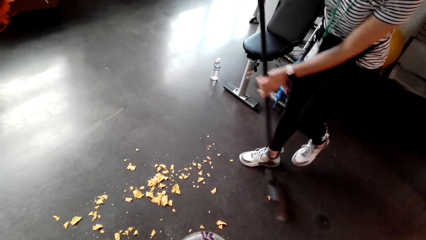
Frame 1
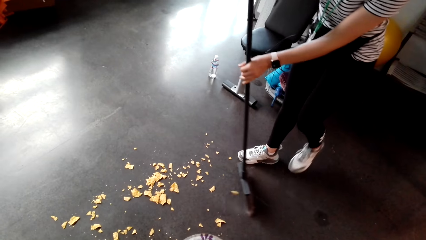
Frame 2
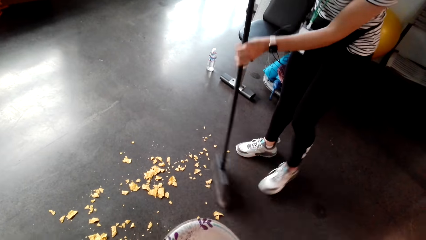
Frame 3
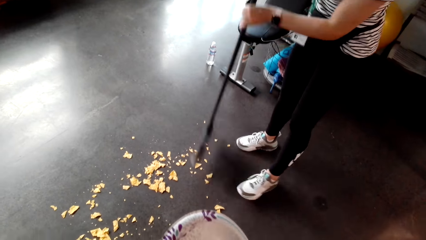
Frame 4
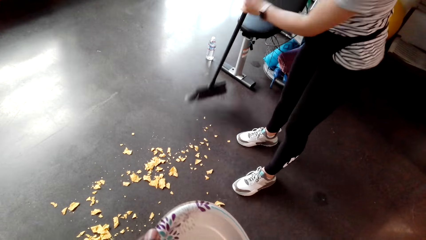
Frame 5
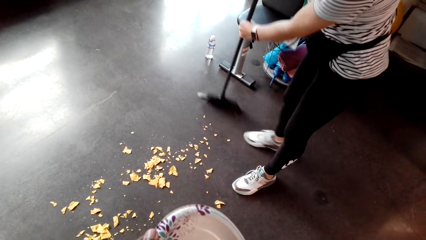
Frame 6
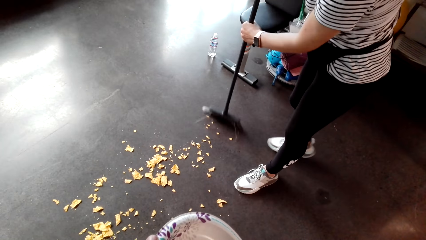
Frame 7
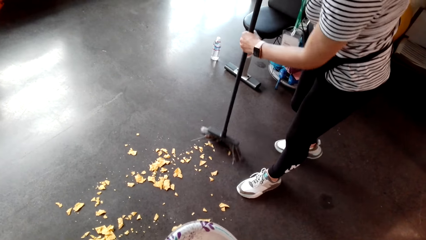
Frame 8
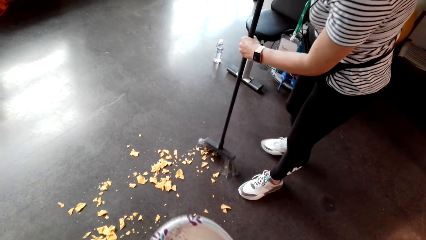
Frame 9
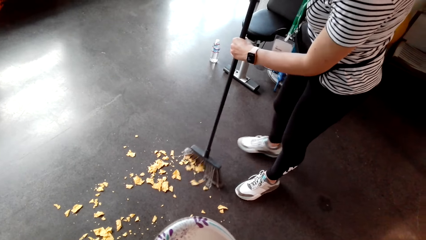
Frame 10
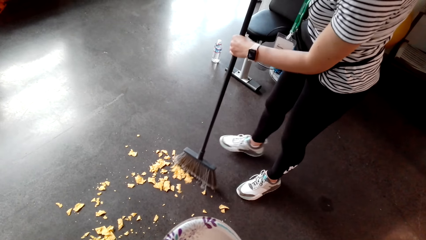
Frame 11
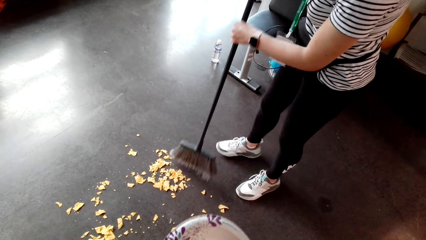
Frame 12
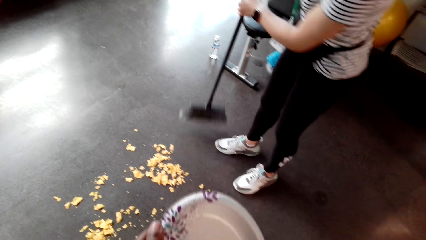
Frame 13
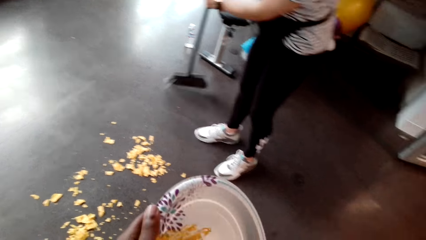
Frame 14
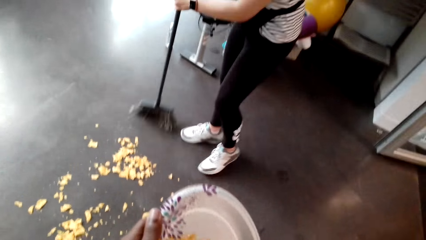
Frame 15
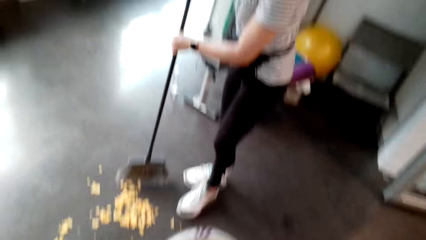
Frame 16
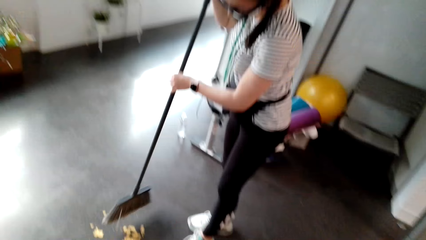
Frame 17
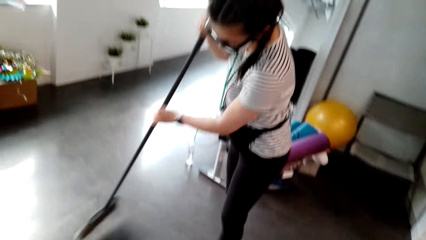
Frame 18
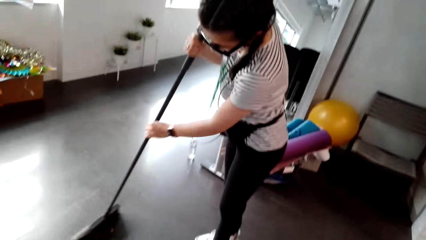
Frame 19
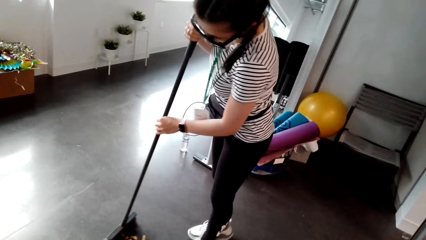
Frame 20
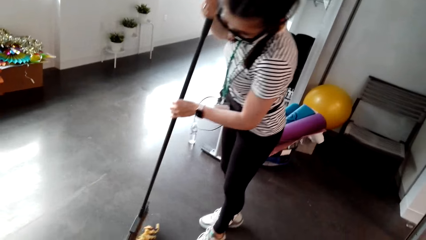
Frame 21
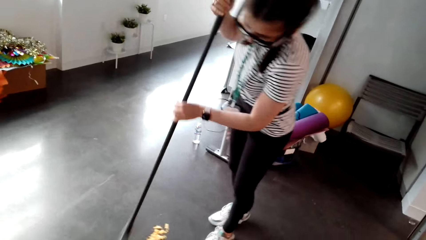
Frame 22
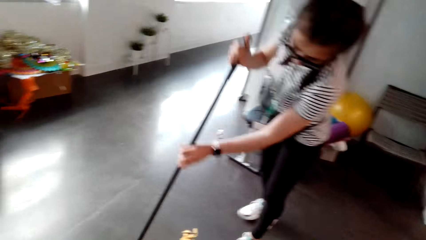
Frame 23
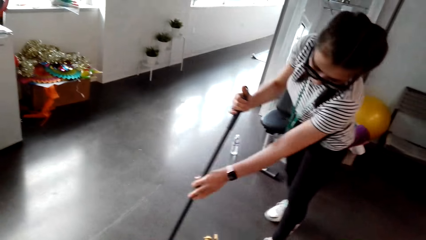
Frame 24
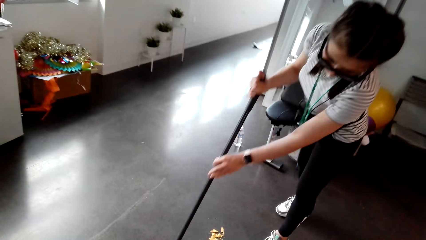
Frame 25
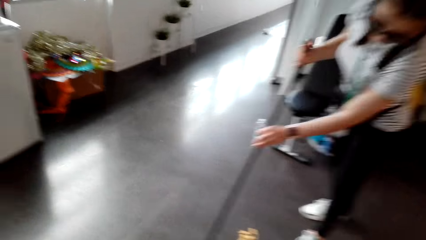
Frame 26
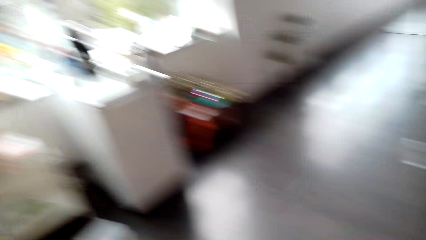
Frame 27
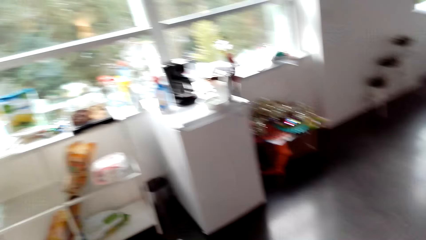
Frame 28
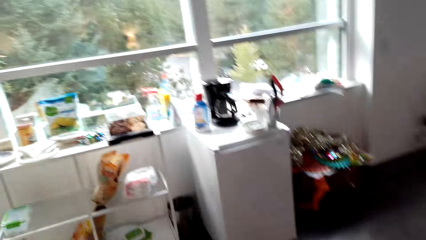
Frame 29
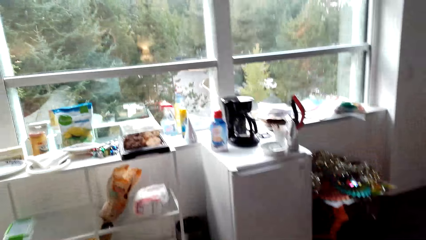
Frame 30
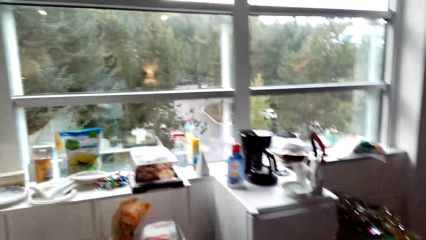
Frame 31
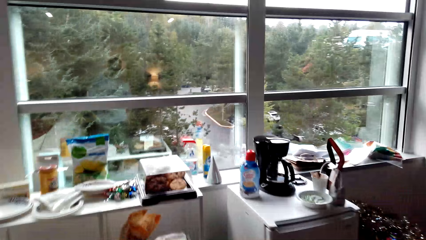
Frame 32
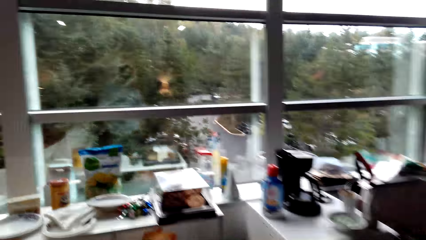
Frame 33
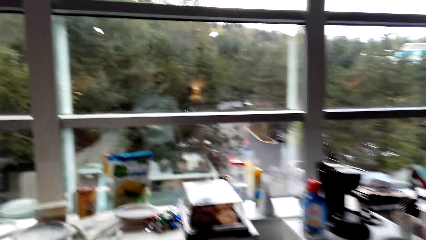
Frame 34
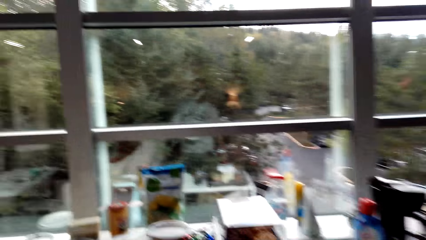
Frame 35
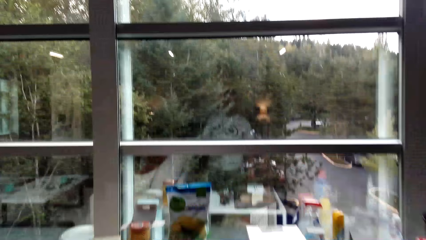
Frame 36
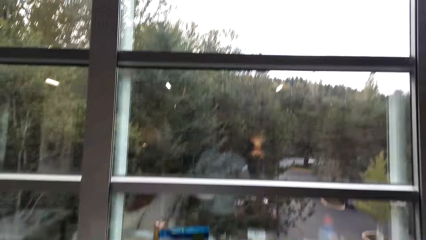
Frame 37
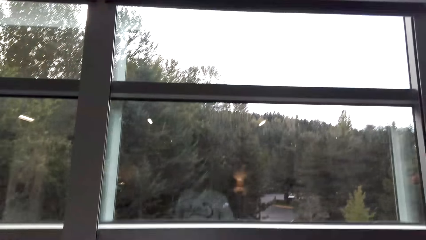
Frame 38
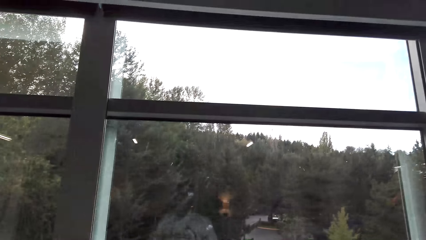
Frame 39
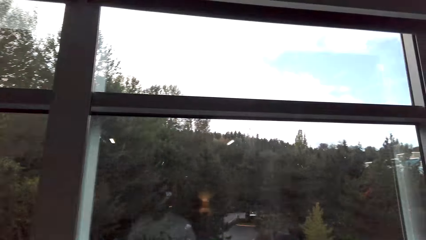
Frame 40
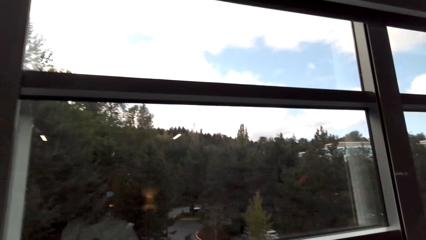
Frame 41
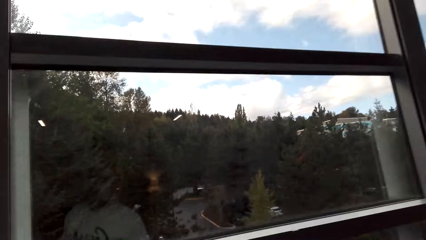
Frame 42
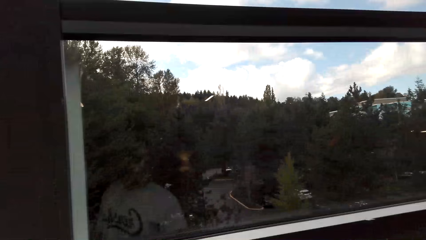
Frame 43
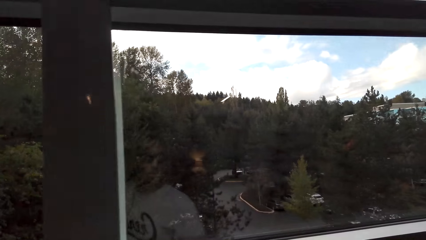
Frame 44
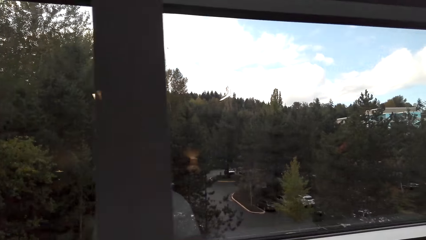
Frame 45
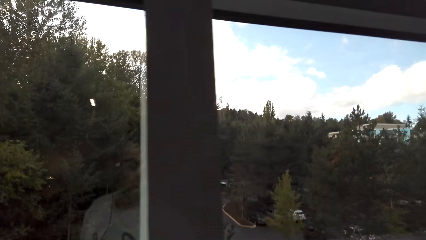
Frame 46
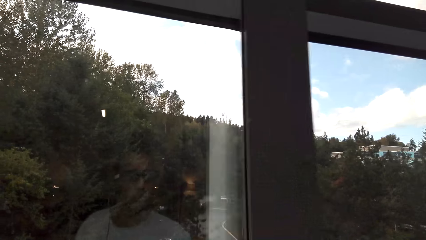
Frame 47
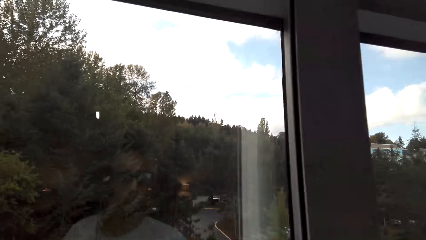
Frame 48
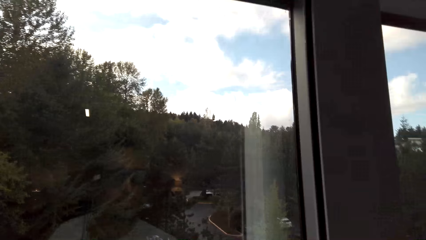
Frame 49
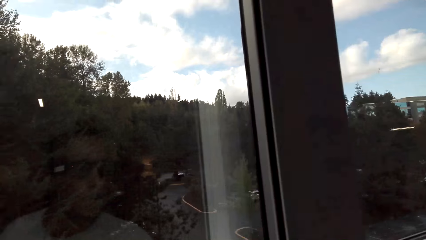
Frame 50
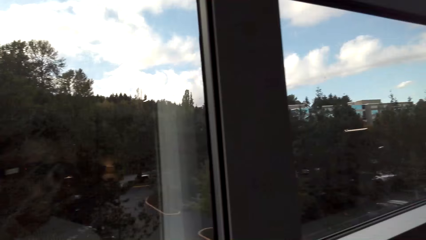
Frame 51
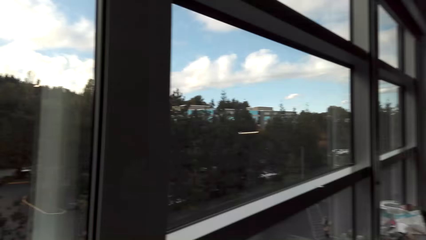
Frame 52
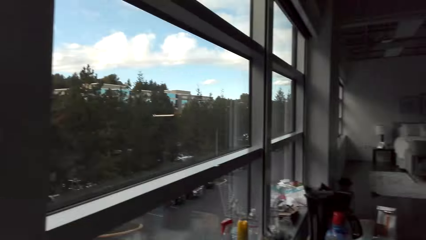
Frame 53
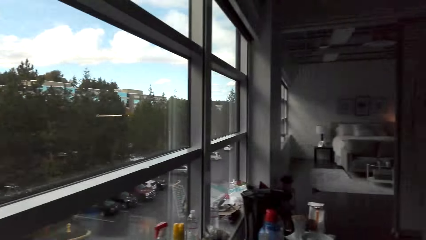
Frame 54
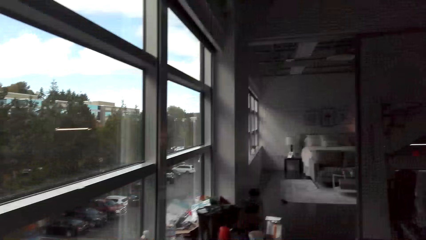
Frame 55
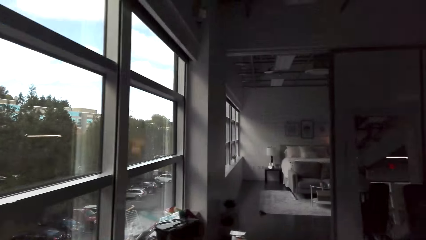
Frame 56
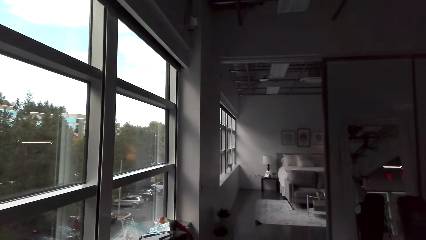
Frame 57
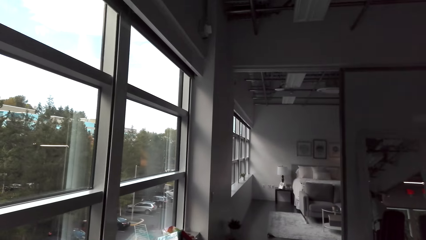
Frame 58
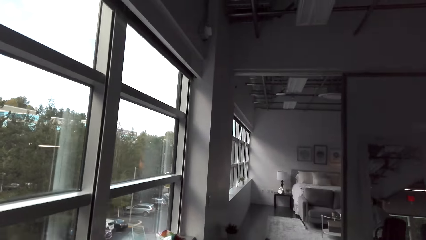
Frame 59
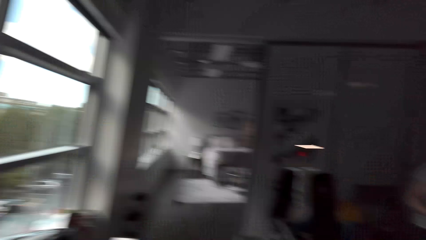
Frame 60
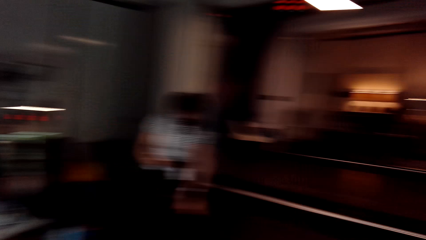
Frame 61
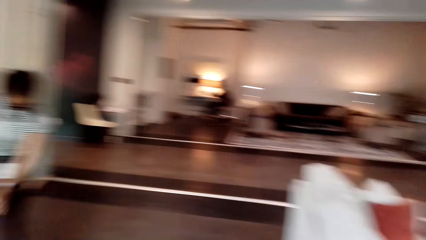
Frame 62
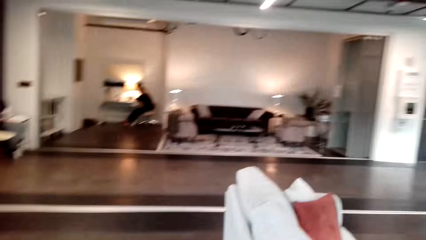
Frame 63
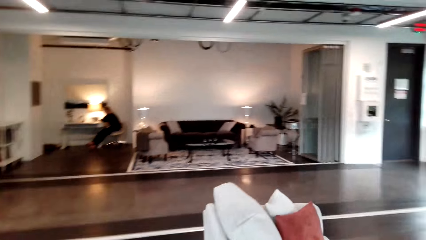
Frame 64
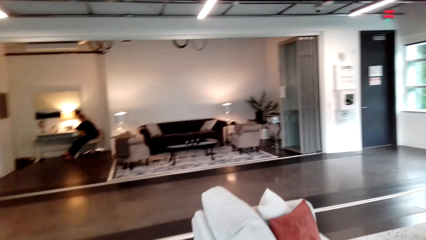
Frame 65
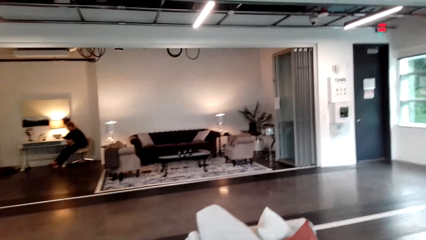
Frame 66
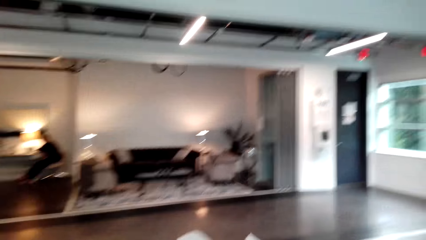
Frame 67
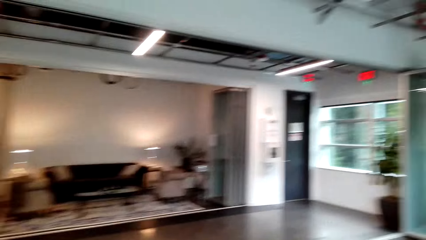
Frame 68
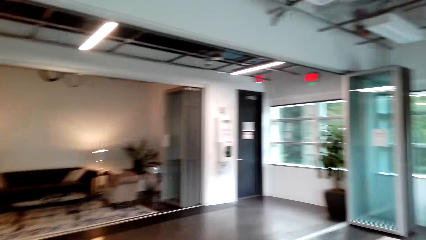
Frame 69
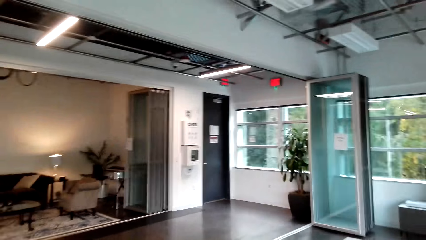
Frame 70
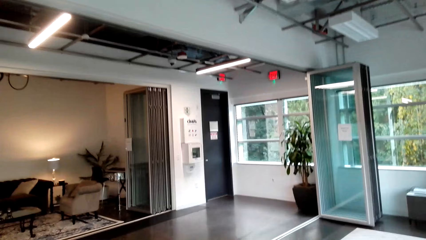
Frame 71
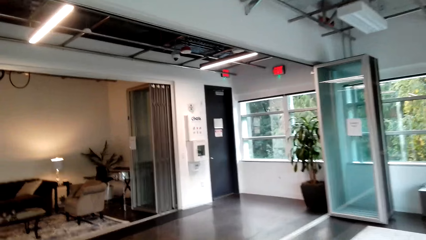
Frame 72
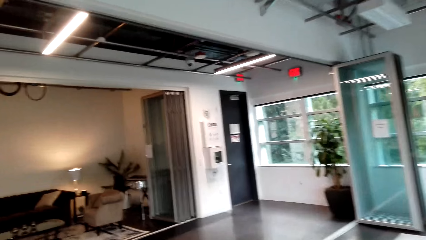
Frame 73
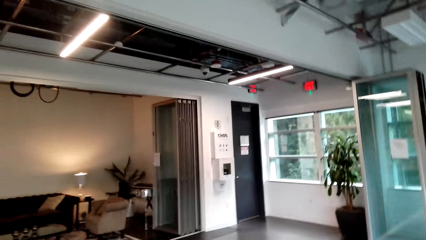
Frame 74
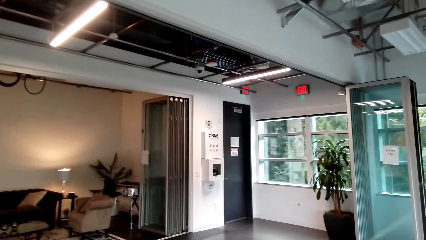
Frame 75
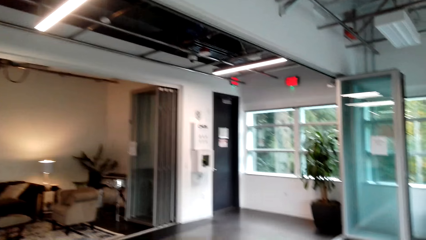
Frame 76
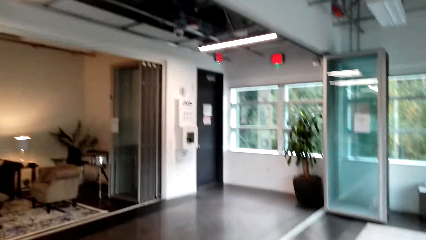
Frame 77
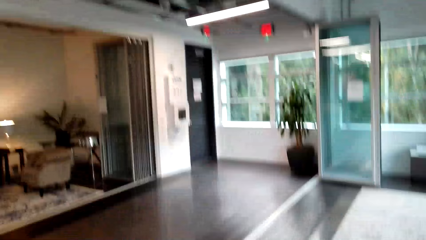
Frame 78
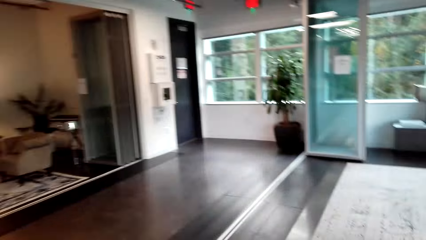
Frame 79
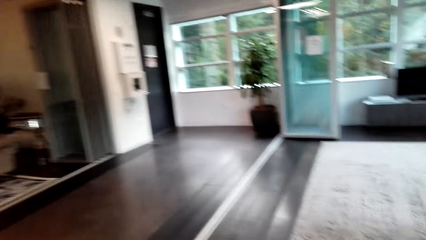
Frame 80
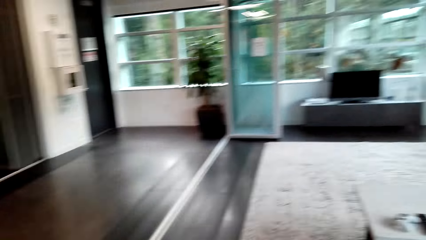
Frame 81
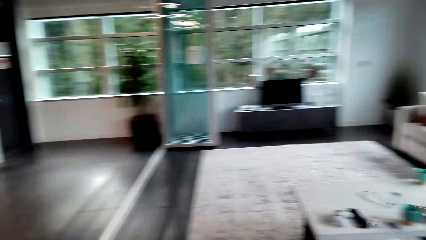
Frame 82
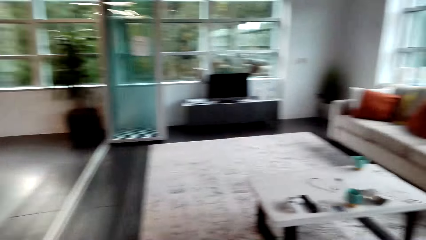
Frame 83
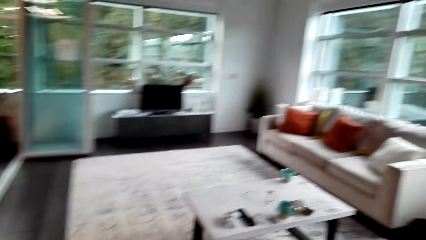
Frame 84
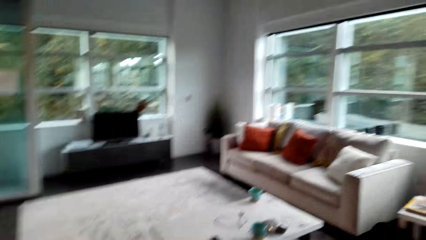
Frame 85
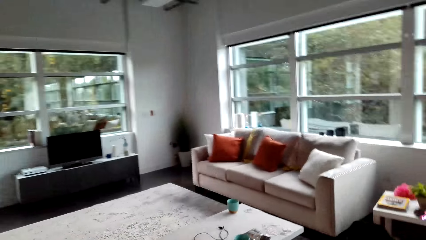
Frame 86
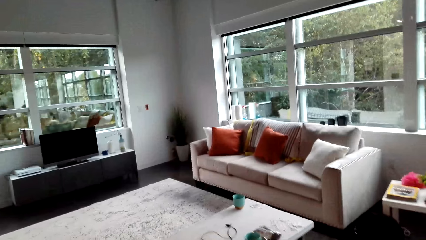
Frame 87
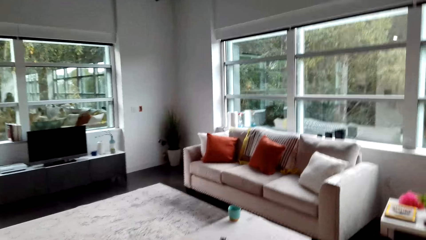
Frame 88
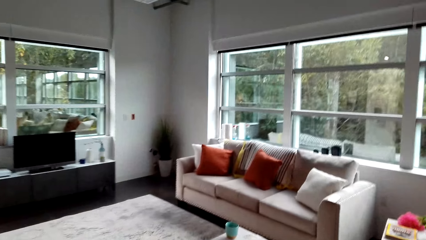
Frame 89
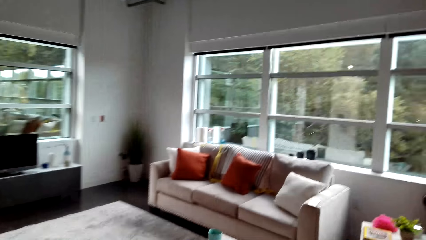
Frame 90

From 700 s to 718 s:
The camera wearer looks on the floor. They walk across the house. They look outside the window. They turn around. They walk in the house.
